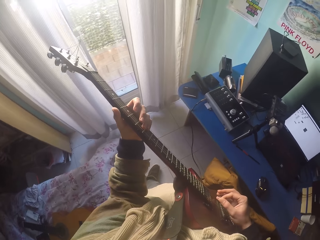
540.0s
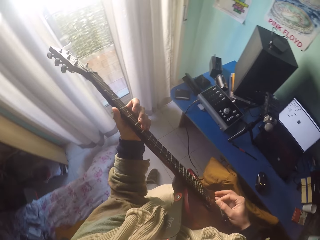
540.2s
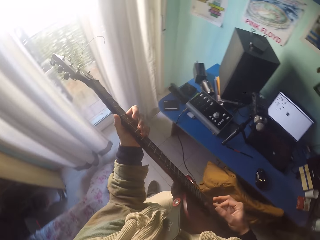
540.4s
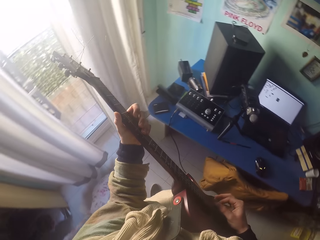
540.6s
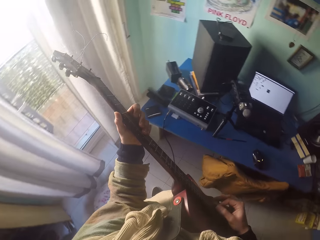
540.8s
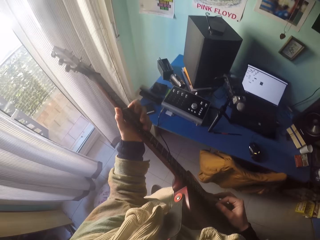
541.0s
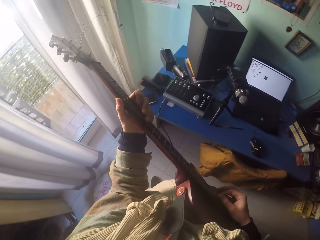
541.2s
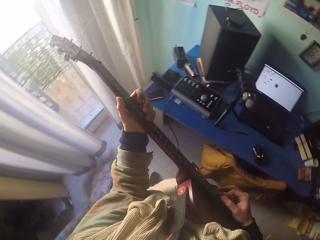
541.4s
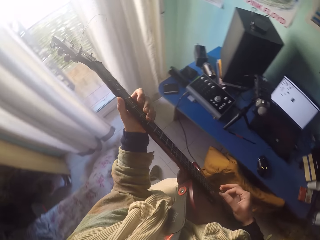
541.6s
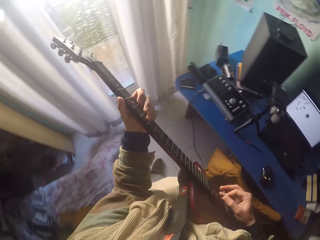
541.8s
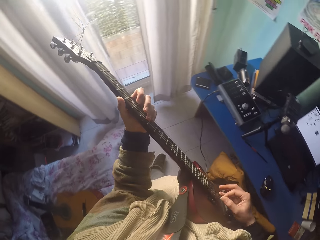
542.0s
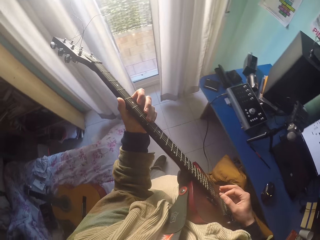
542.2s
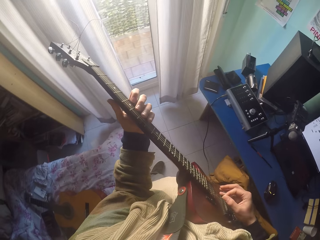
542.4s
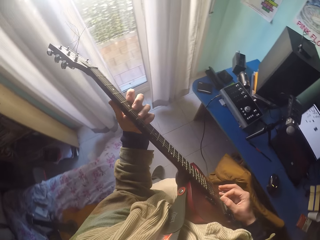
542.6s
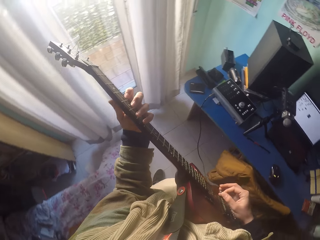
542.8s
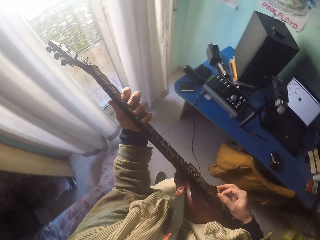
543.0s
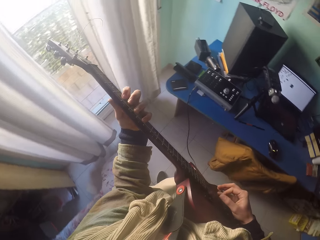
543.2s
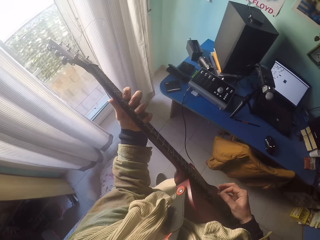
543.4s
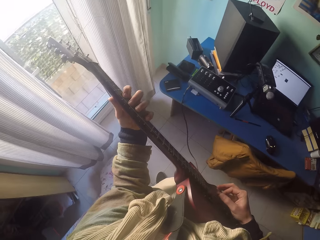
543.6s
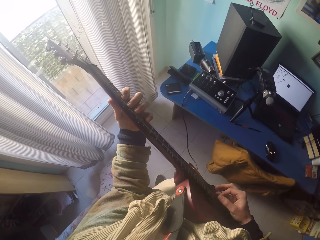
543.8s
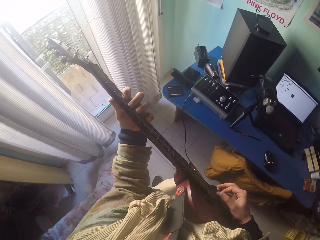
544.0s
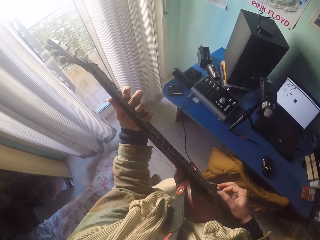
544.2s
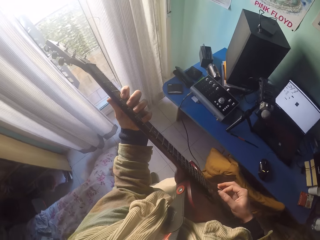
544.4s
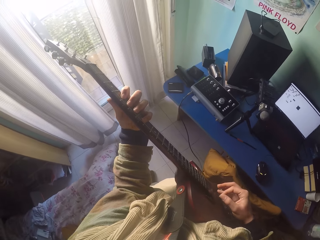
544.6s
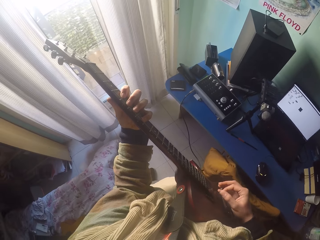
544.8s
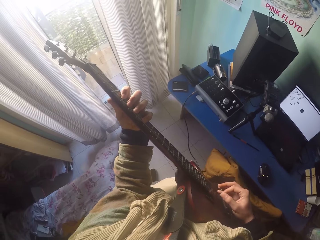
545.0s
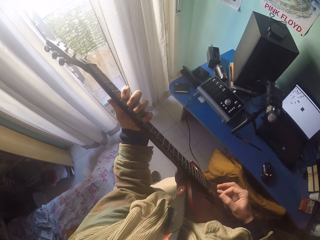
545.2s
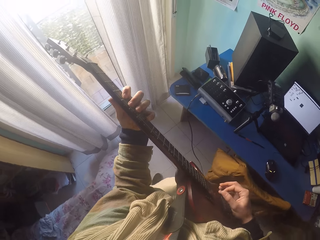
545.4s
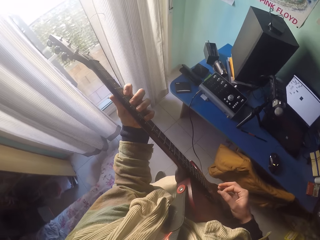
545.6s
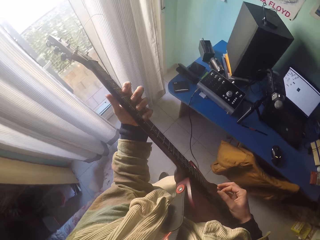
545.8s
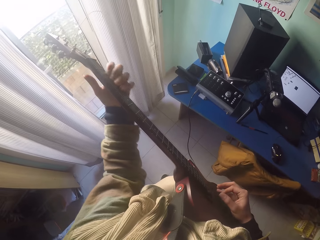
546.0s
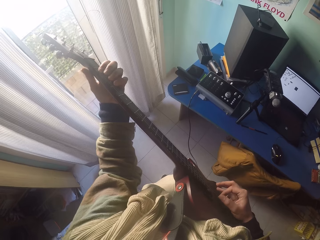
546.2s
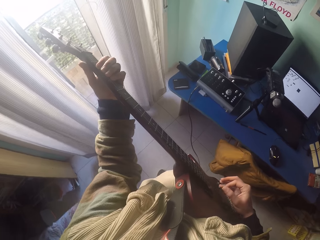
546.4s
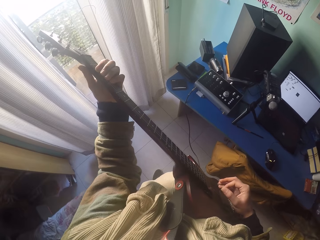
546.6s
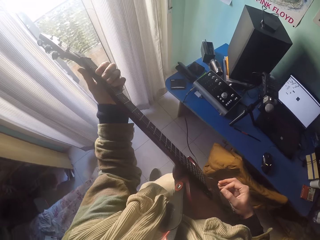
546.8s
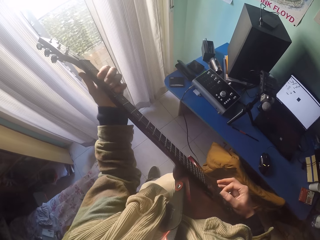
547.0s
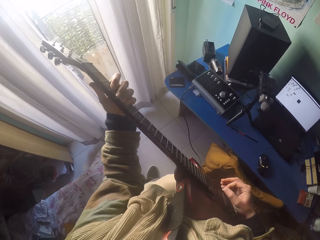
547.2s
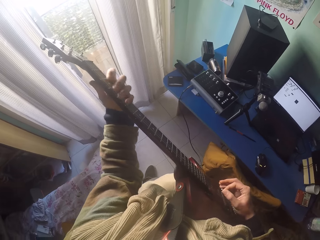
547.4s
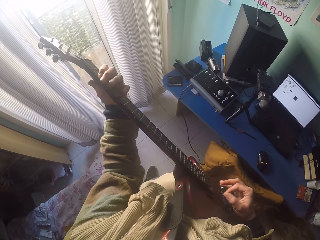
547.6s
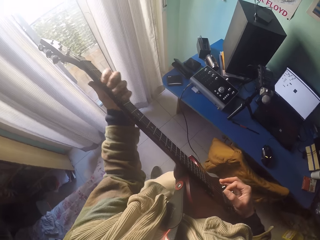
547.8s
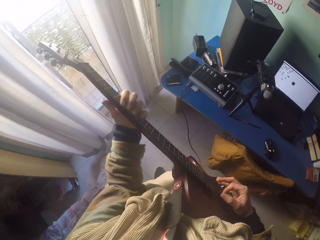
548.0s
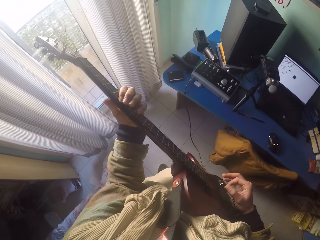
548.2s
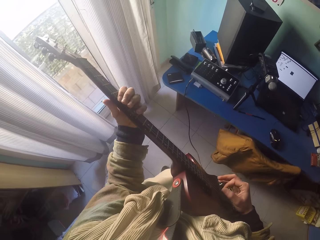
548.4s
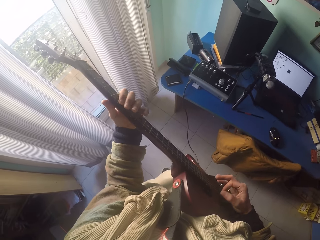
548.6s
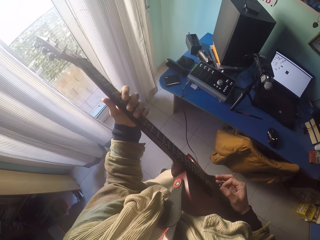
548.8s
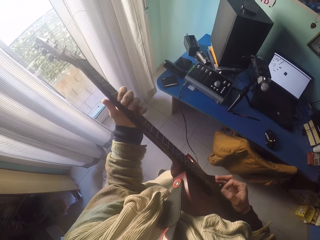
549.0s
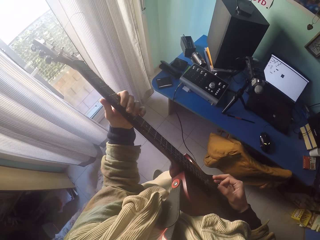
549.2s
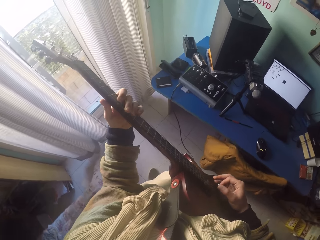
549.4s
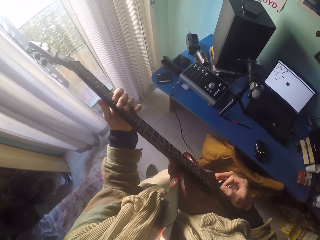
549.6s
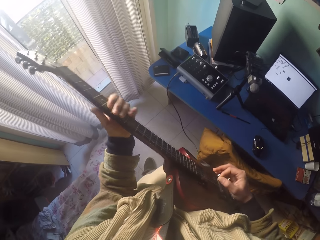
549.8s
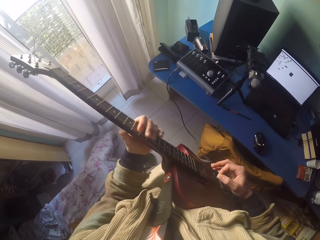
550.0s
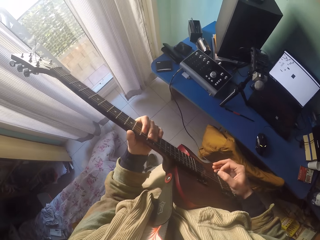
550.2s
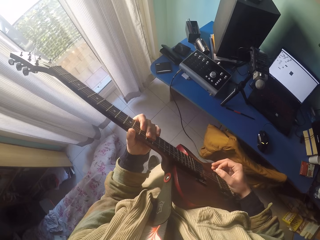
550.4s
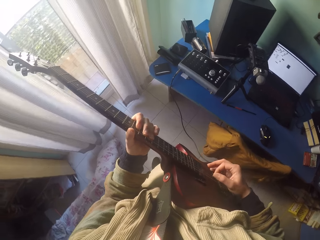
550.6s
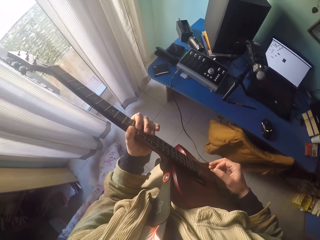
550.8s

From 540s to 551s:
The camera wearer plays the guitar strings with the right hand.

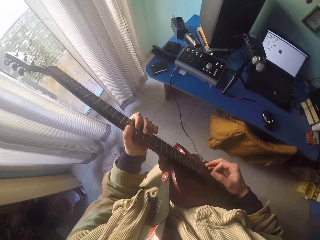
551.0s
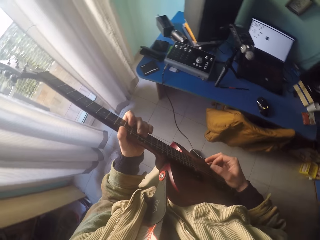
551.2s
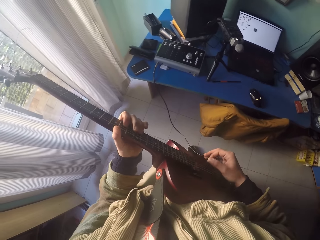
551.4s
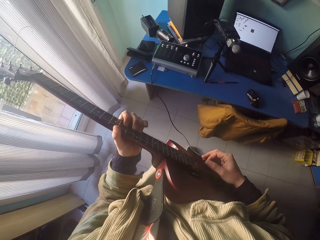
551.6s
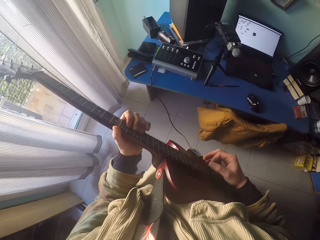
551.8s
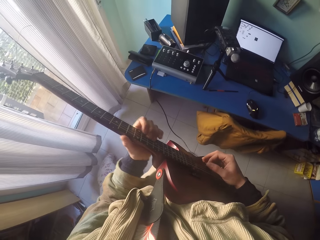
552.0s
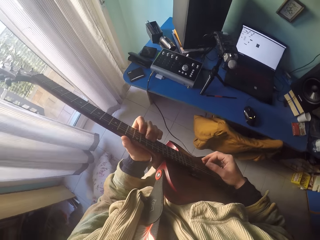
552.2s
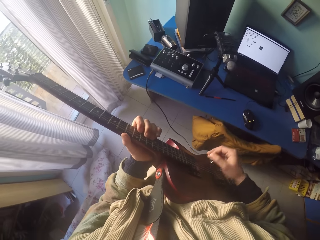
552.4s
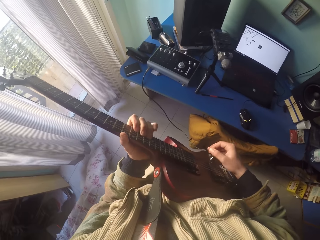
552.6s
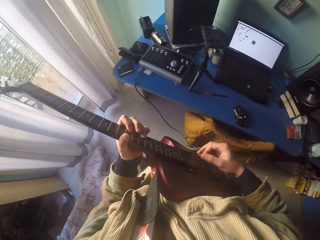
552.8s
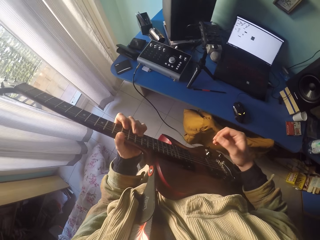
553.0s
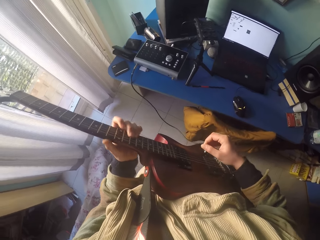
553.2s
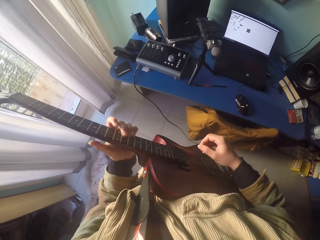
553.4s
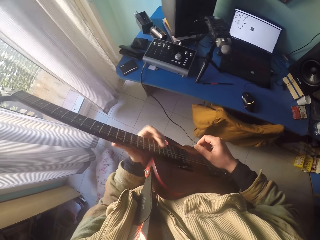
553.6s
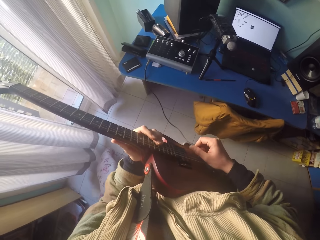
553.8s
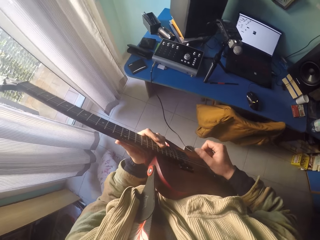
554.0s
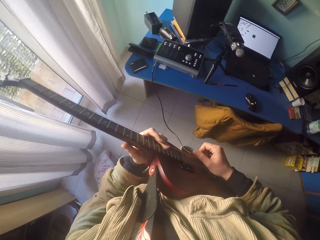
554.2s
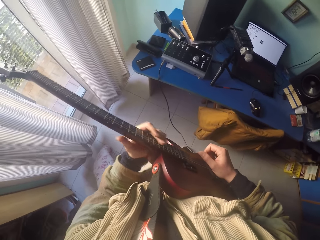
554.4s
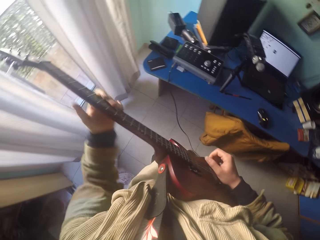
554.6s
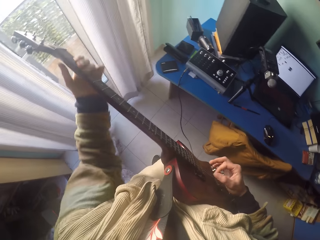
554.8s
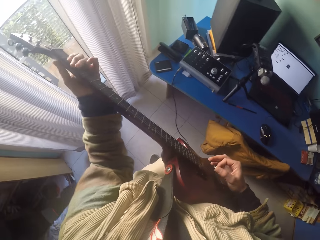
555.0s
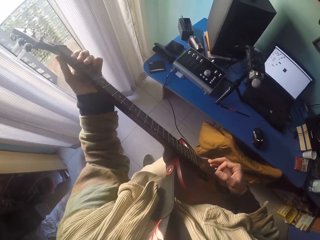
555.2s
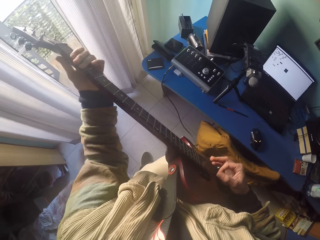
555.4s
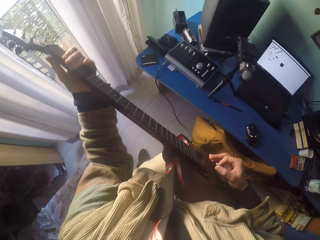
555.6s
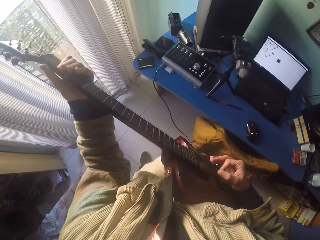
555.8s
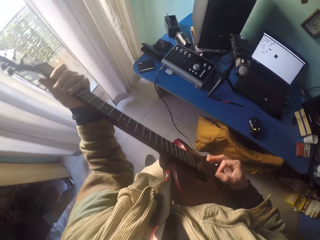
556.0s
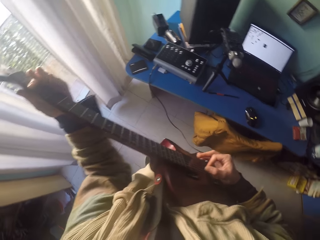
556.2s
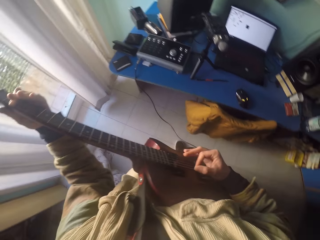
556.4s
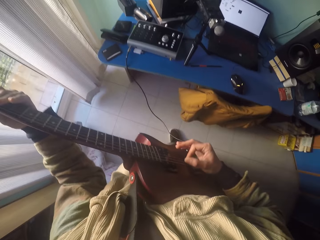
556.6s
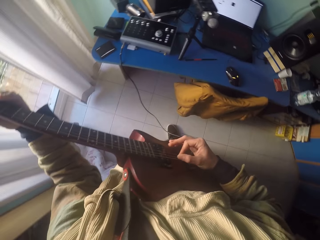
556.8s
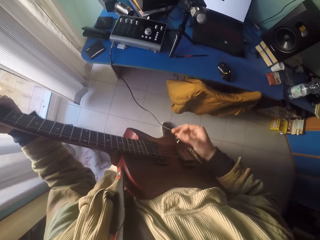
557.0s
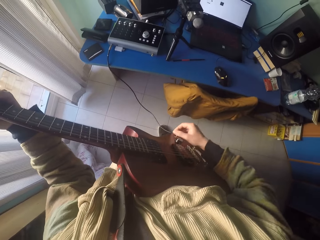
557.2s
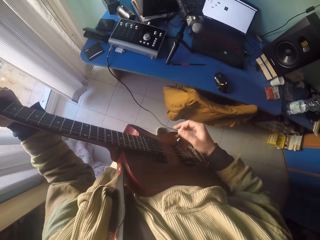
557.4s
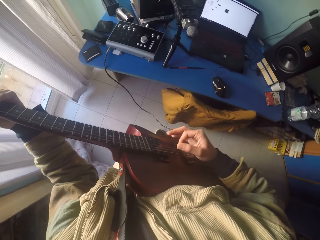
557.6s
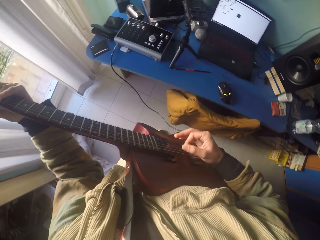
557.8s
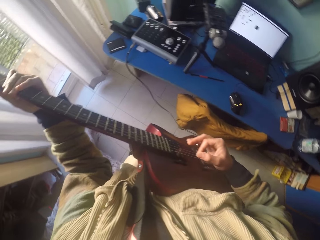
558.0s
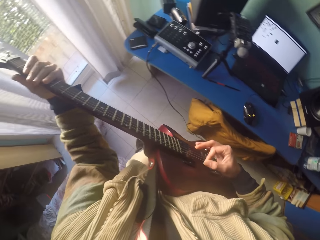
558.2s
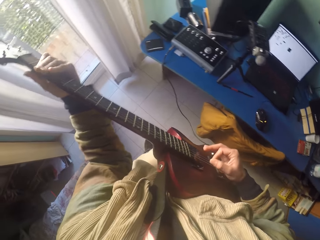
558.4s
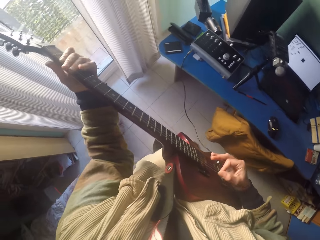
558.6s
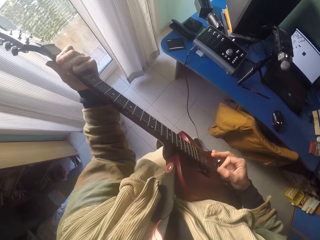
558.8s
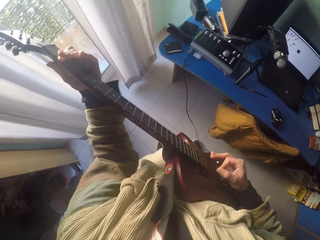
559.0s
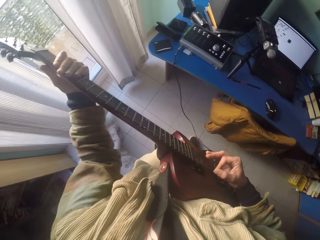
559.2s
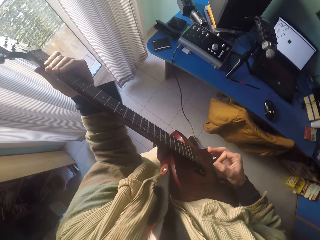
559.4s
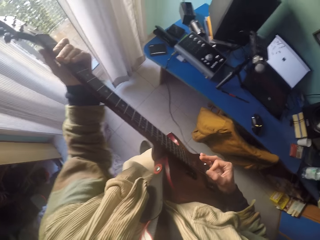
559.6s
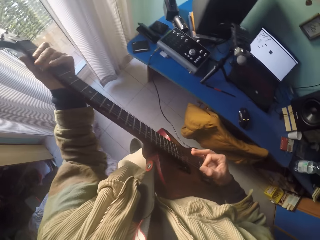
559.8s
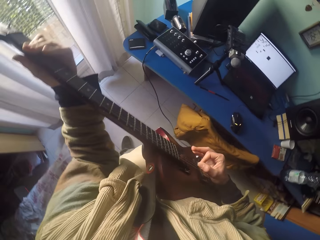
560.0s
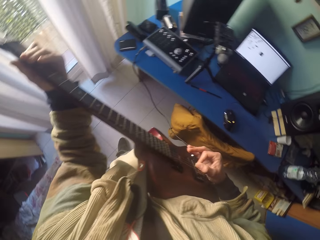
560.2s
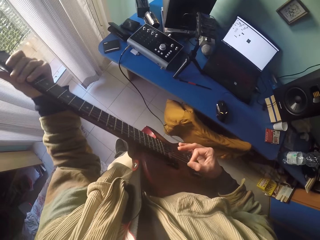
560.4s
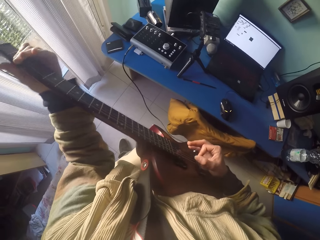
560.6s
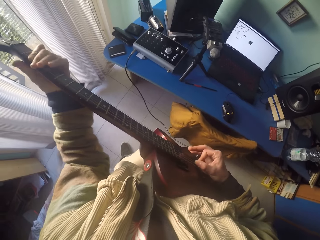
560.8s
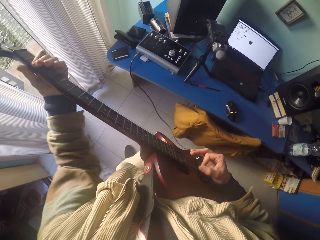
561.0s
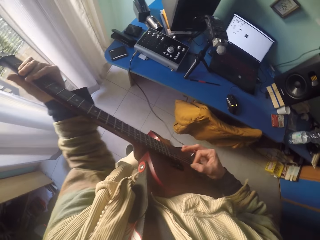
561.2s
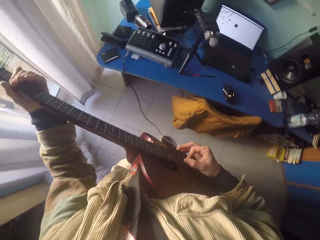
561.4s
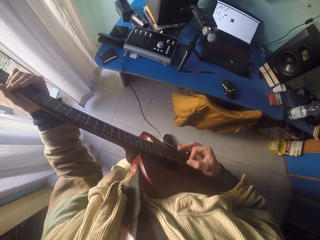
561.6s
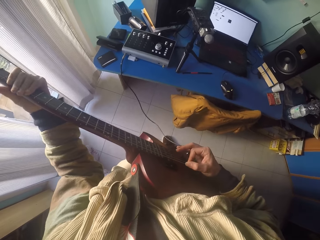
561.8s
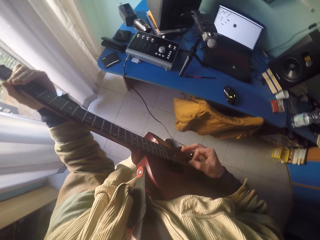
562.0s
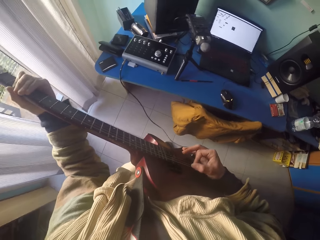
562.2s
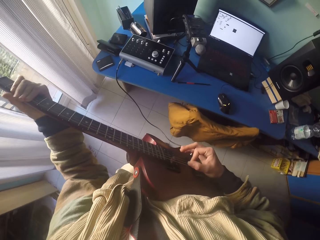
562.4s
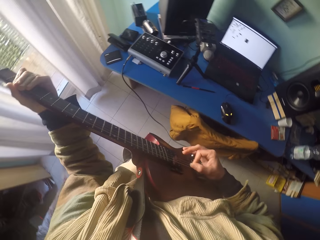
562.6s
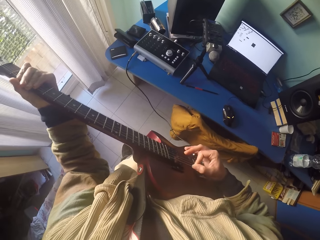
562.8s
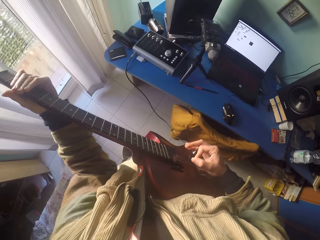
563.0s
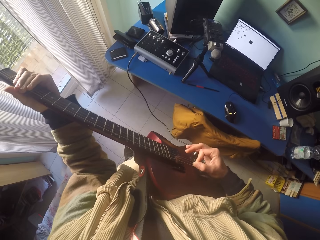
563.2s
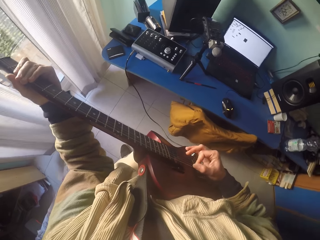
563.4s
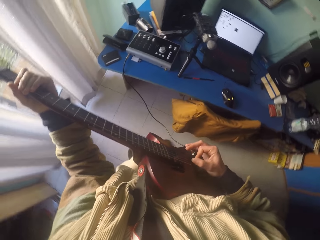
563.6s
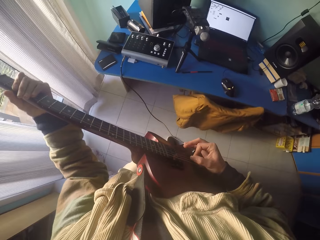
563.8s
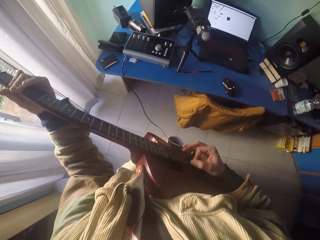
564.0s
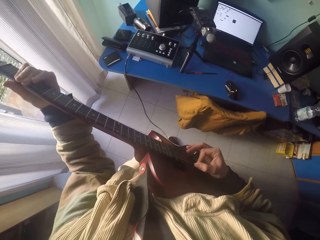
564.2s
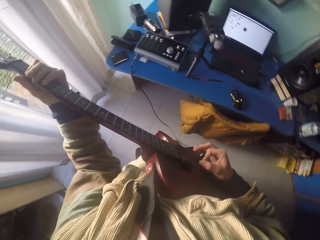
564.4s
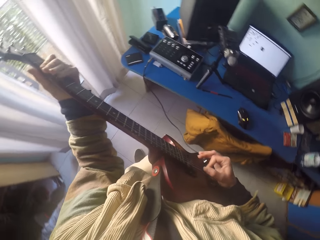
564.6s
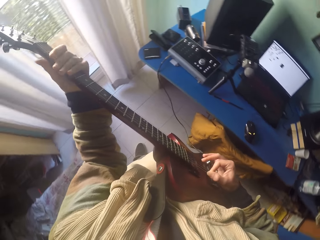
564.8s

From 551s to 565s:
The camera wearer plays the guitar strings with the left hand. They adjust the volume with a tone knob. They grab the guitar's first fret with the left hand fingers.
